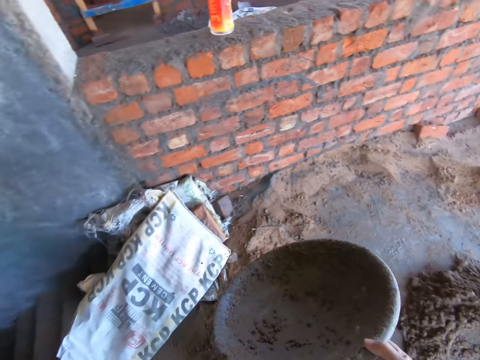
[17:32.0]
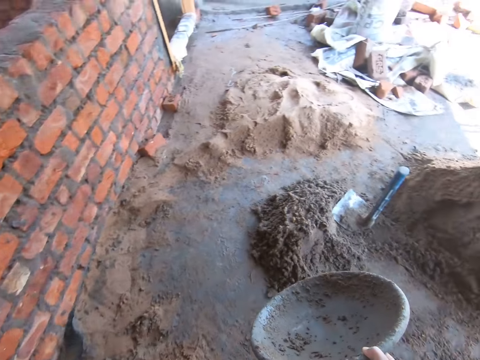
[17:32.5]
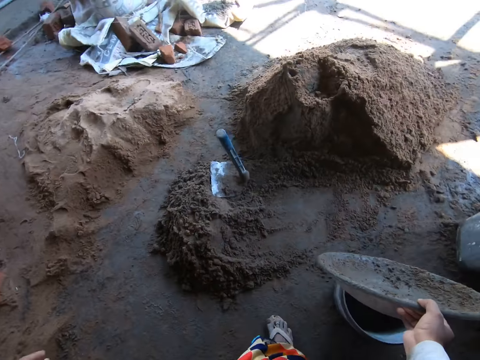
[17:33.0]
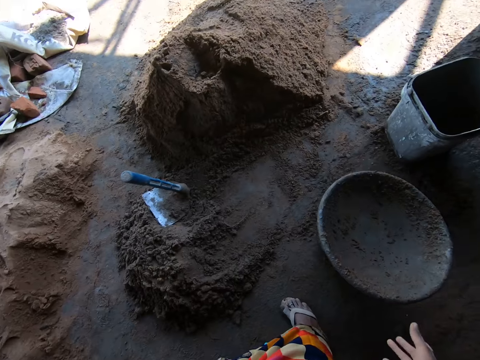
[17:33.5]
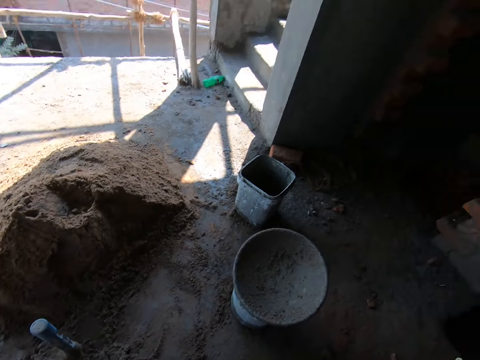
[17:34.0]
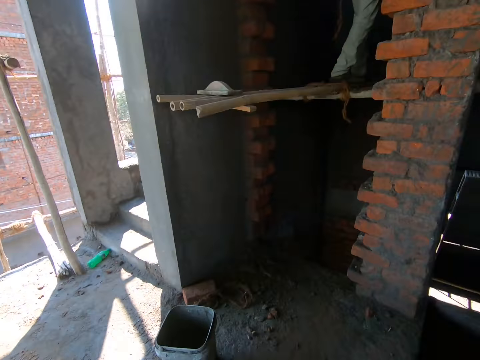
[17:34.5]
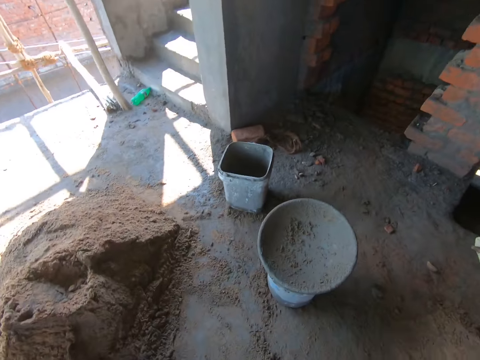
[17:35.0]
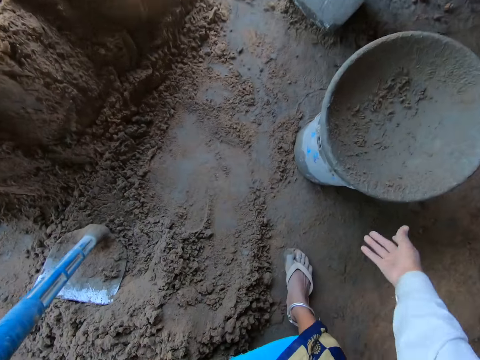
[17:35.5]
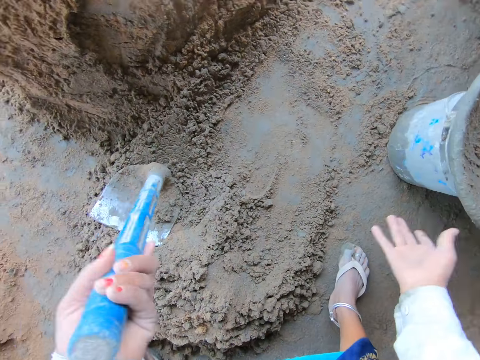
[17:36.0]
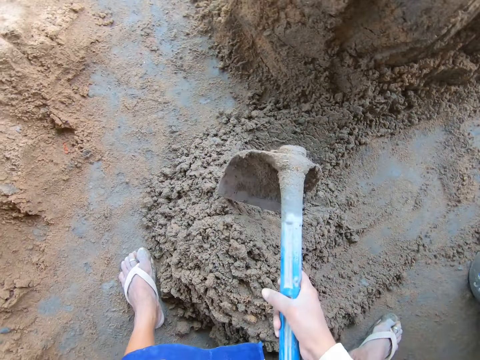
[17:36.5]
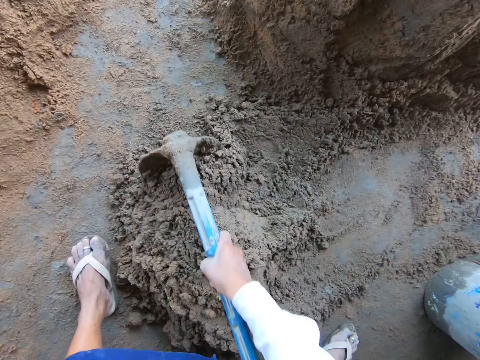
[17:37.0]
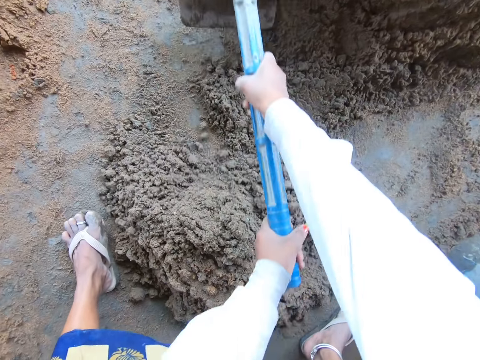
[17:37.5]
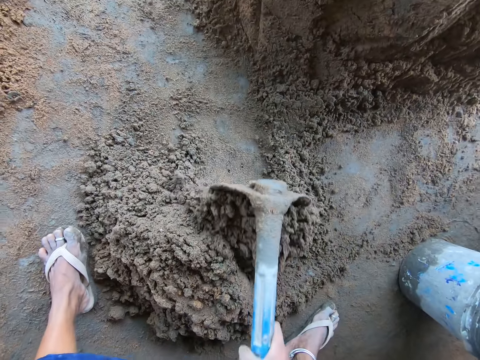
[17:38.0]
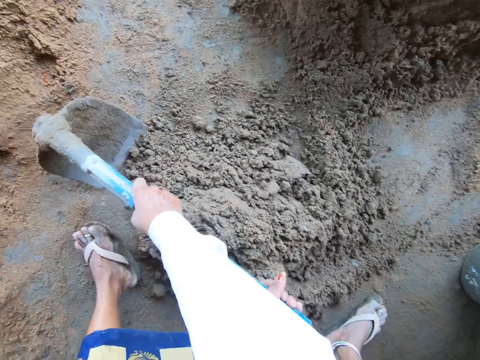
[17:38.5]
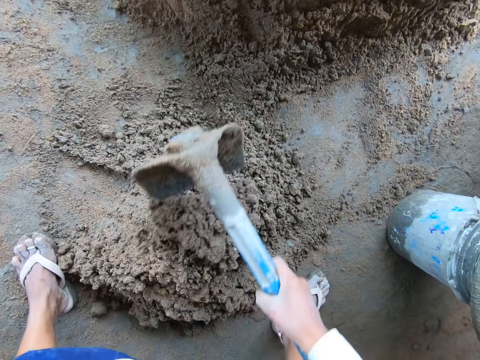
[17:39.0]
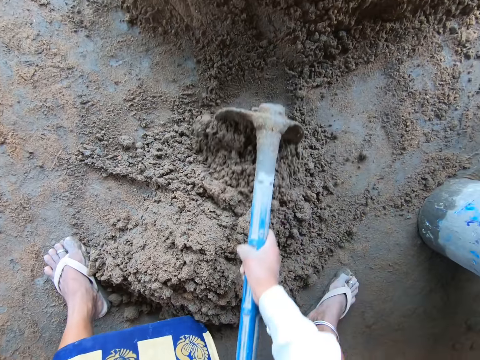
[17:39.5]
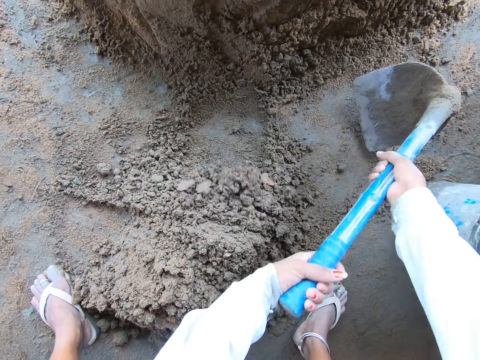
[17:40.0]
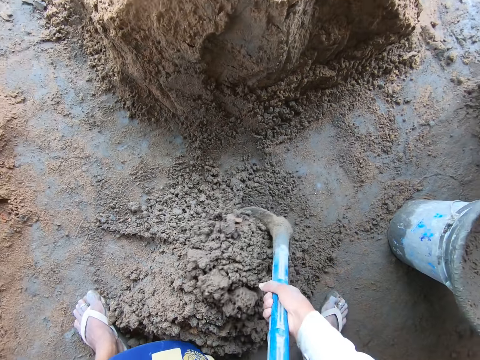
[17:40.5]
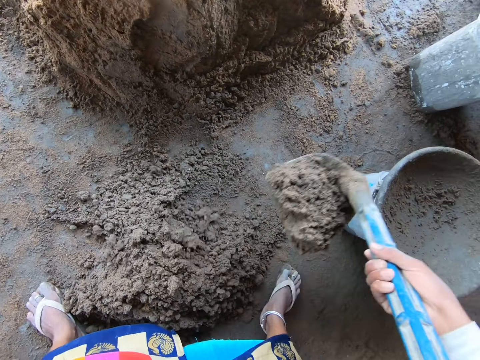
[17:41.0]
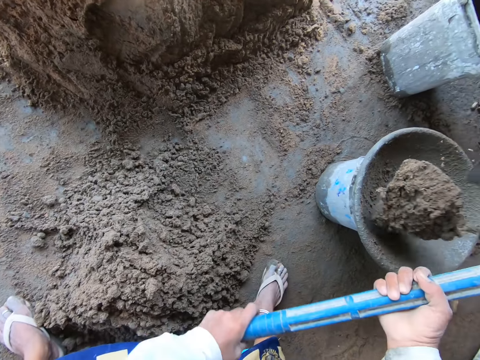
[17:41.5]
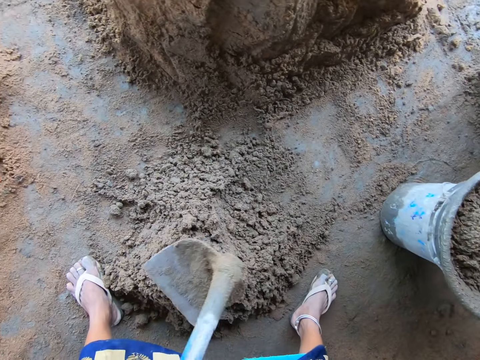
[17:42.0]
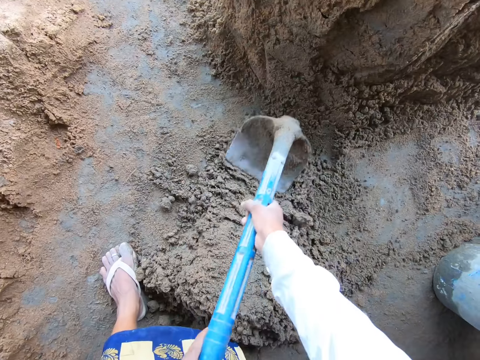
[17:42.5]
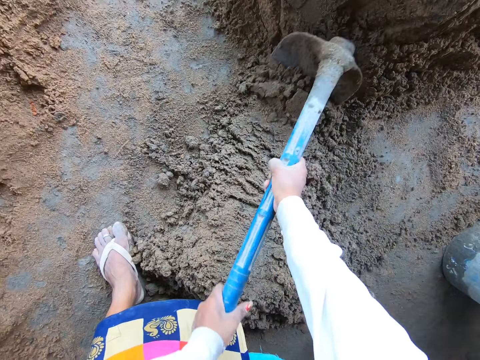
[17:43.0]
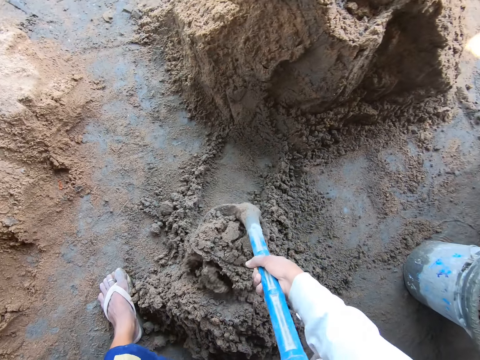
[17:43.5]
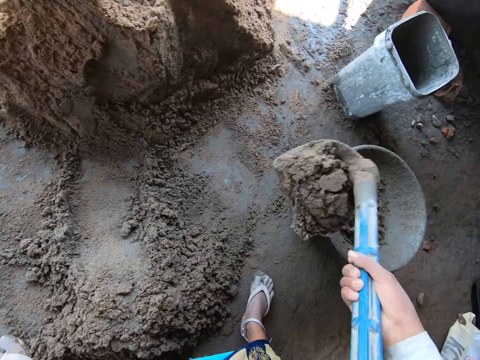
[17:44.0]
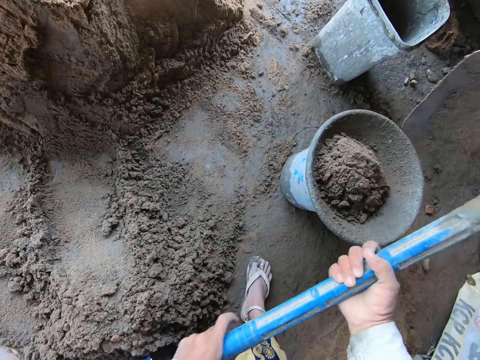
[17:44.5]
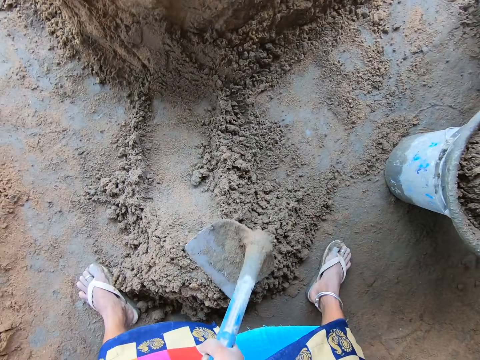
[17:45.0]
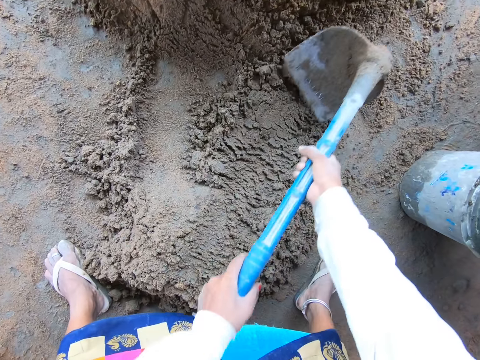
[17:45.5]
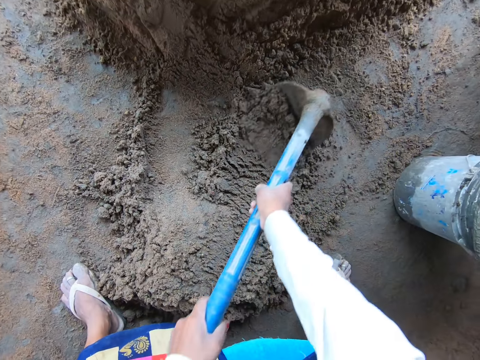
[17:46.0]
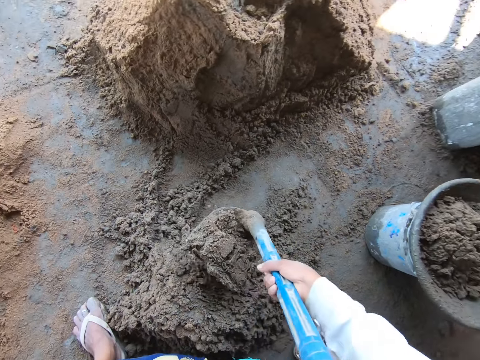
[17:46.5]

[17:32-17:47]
The camera wearer converses with the man. She drops the bowl on the bucket with her right hand. She picks the hoe from the ground with her hands. She mixes the sand on the ground with the hoe in her hands. She packs sand from the ground with the hoe in her hands. She pours the sand into the bowl with the hoe in her hands. She packs sand from the ground with the hoe in her hands. She pours the sand into the bowl with the hoe in her hands. She packs sand from the ground with the hoe in her hands.

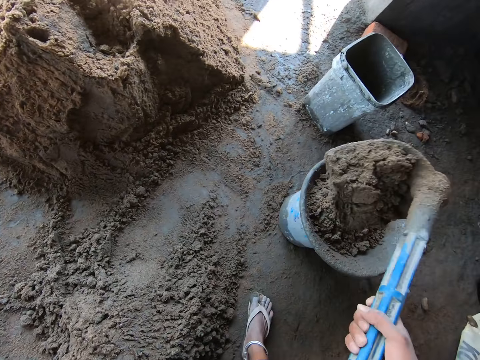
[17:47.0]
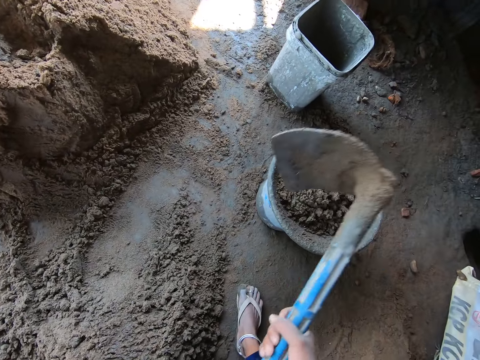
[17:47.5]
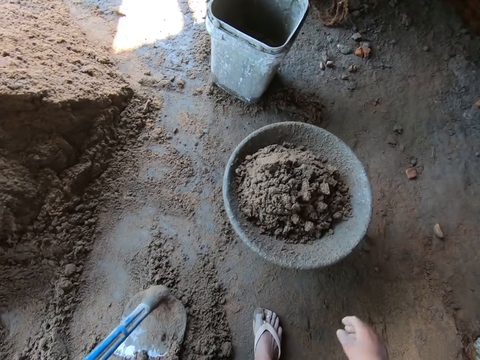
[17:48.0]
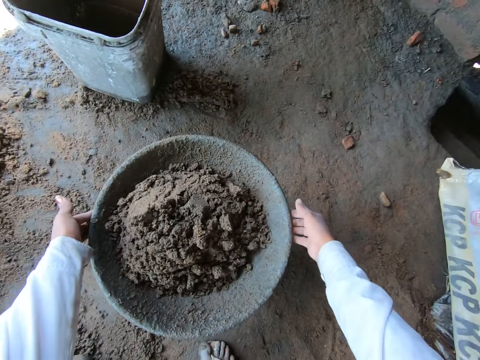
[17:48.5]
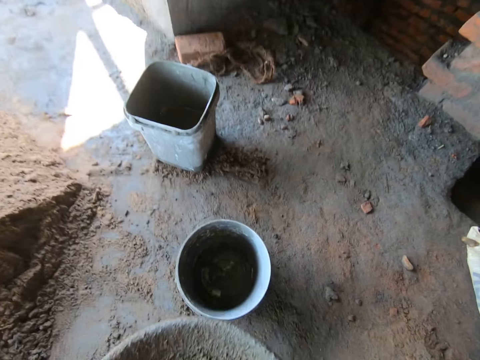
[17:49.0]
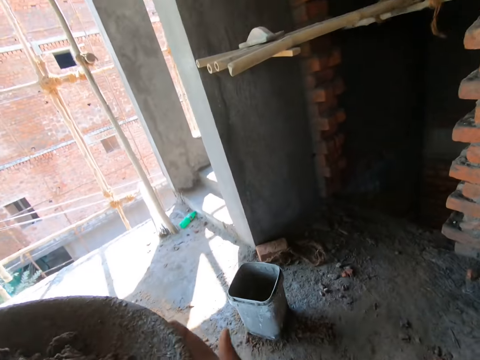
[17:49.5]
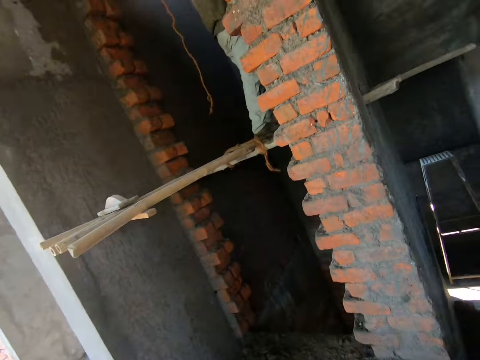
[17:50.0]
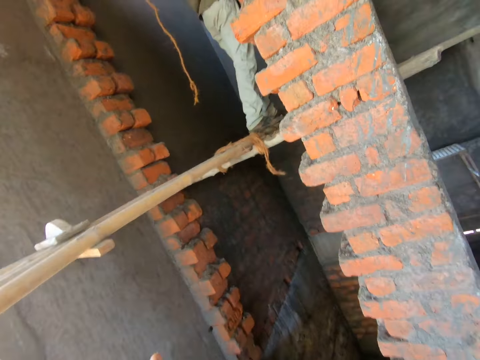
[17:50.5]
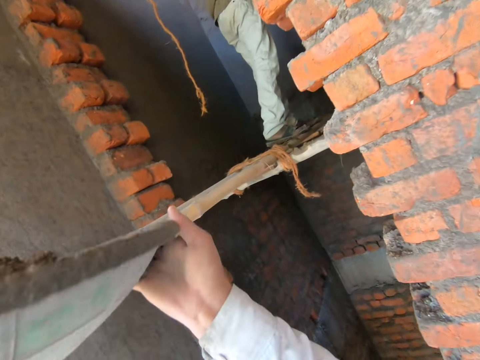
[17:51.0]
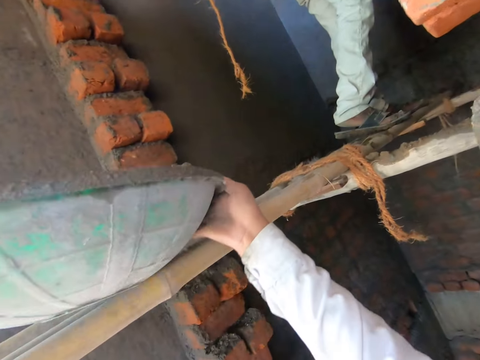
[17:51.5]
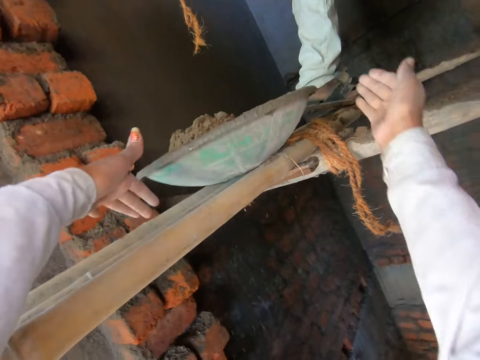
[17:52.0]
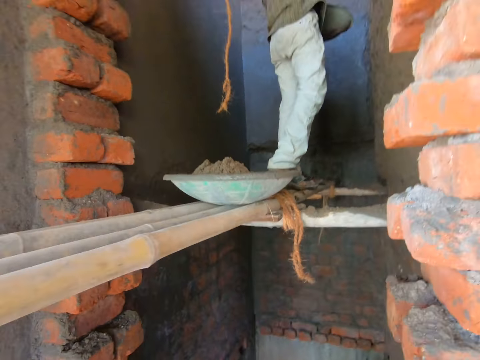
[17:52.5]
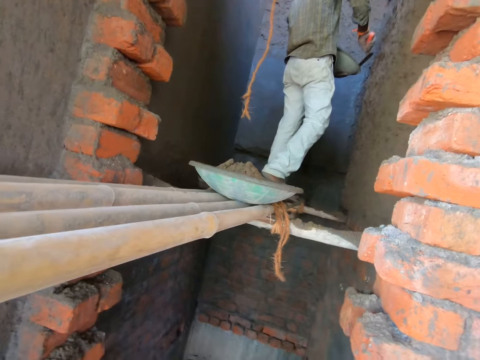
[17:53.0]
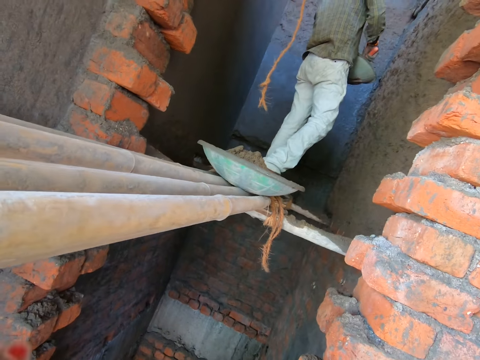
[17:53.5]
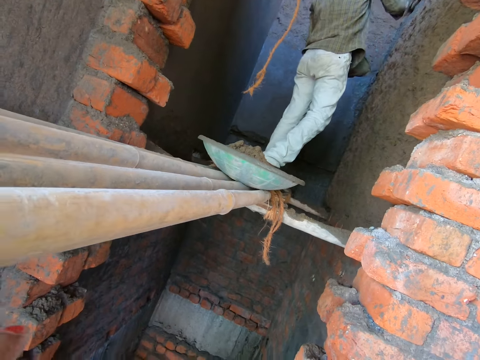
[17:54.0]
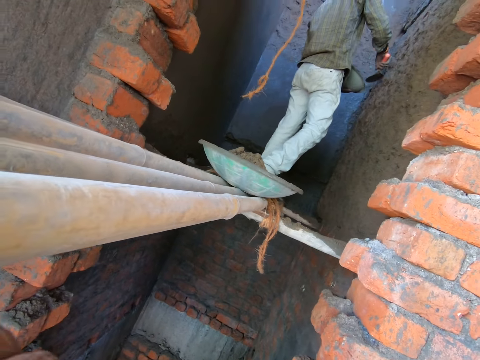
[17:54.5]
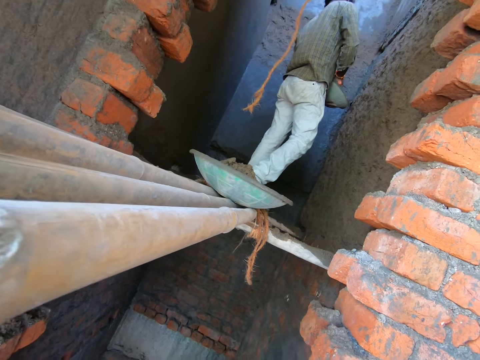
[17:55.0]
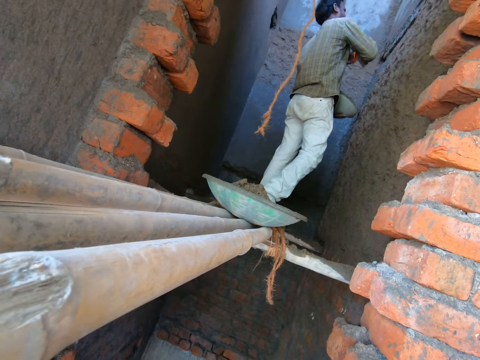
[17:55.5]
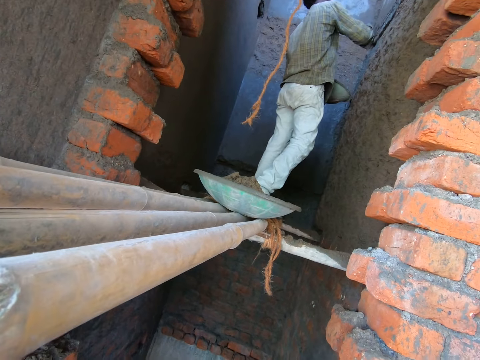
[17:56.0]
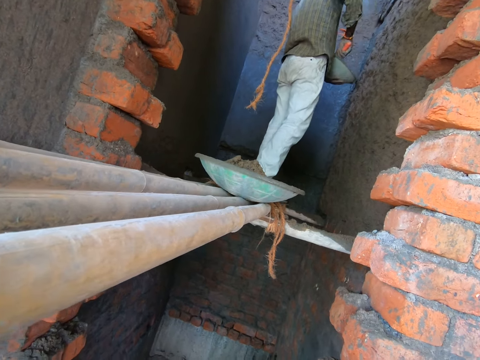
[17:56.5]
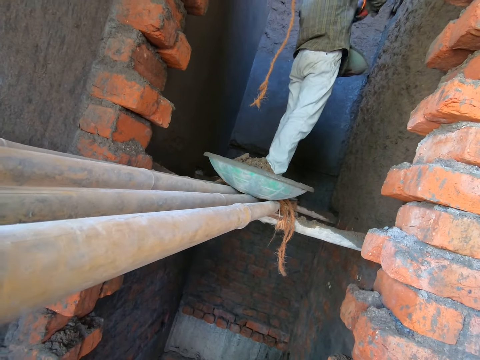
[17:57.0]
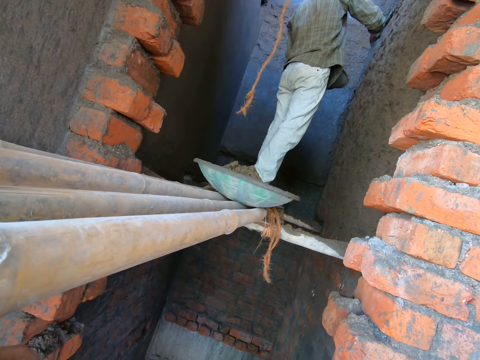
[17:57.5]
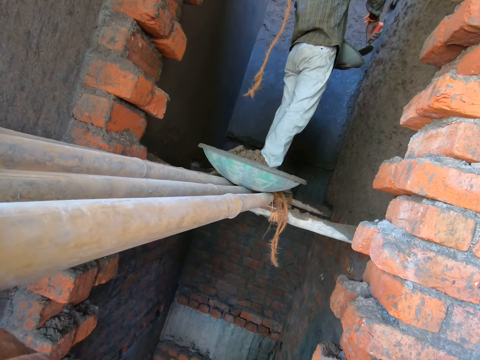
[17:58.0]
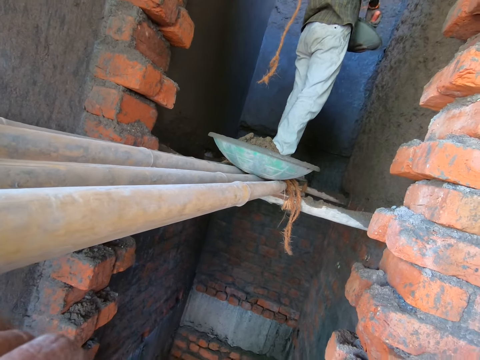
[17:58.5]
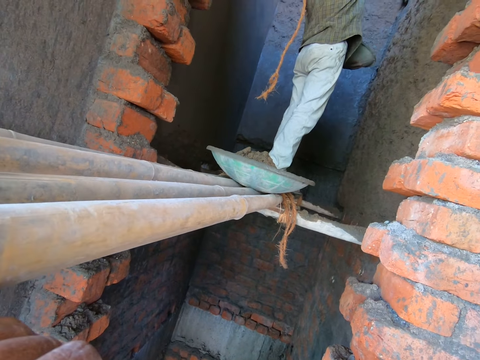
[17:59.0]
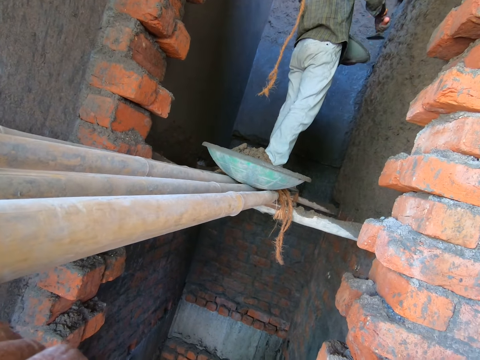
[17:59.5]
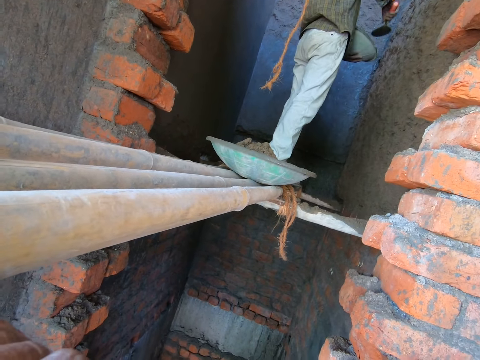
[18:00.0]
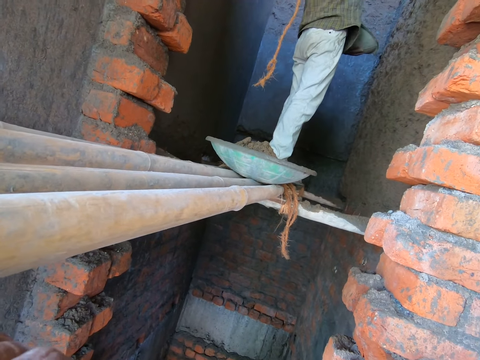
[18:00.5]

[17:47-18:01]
The camera wearer pours the sand or mixed concrete into the bowl with the hoe in her hands. She drops the hoe on the ground with her left hand. She picks the bowl from the bucket with both hands. She carries the mixed concrete. She pushes the mixed concrete to a man. She drops the bowl on the scaffolding with both hands. She observes the man. The man spreads sand on the wall with the trowel in his right hand. He packs sand from the bowl with the trowel in his right hand and throws the sand on the wall with the trowel in his right hand. He packs sand from the bowl with the trowel in his right hand and throws the sand on the wall with the trowel in his right hand. He packs sand from the bowl with the trowel in his right hand and throws the sand on the wall with the trowel in his right hand. He packs sand from the bowl with the trowel in his right hand and throws the sand on the wall with the trowel in his right hand.
